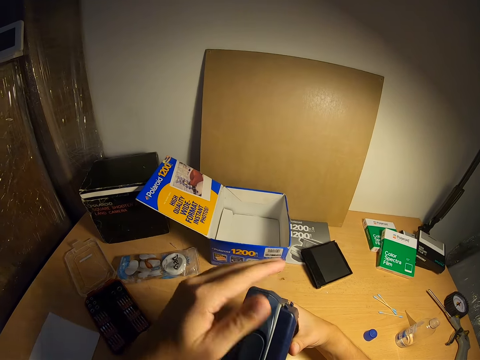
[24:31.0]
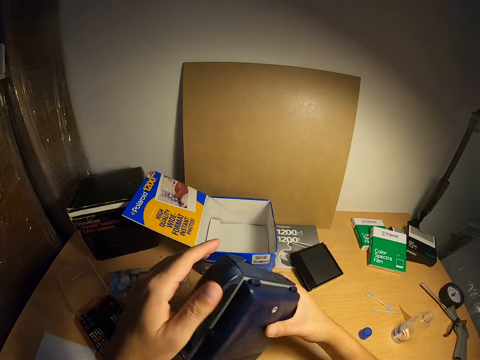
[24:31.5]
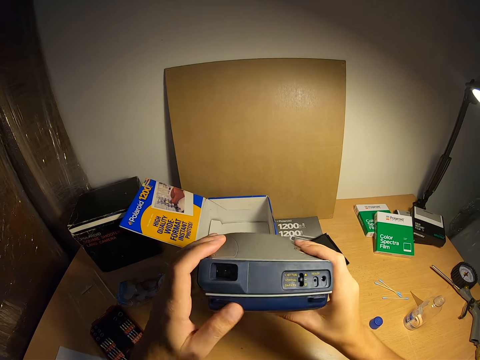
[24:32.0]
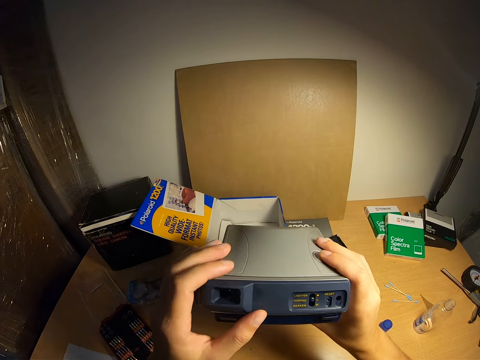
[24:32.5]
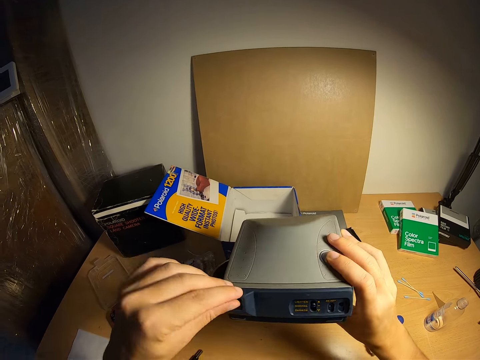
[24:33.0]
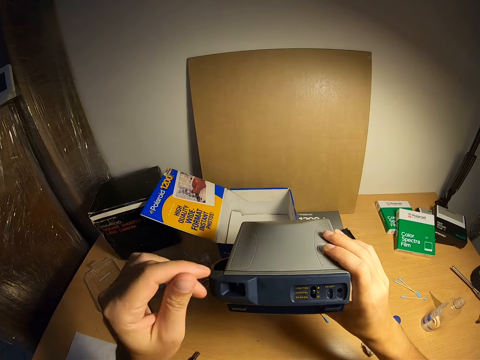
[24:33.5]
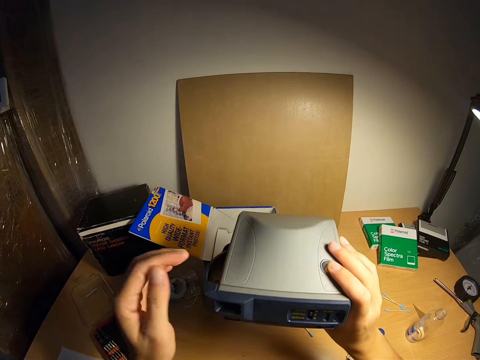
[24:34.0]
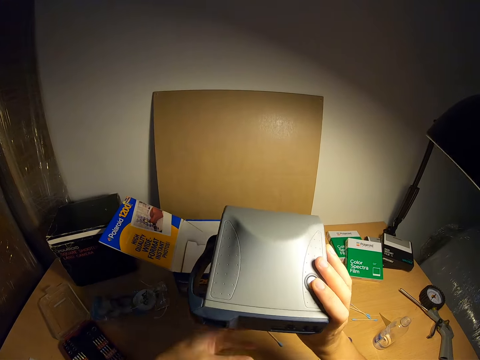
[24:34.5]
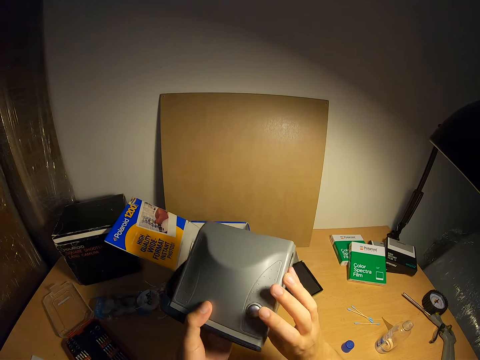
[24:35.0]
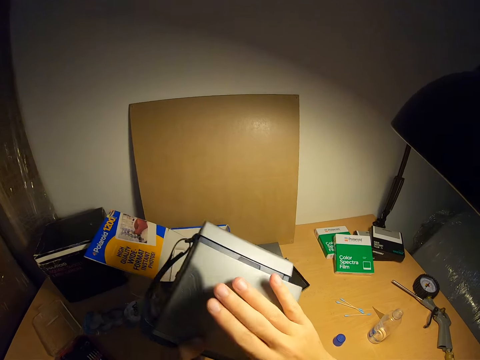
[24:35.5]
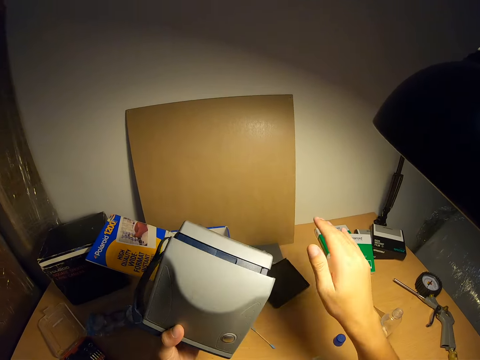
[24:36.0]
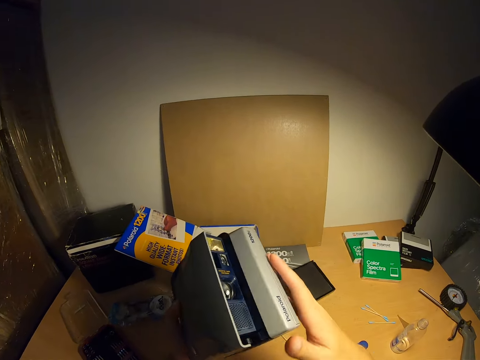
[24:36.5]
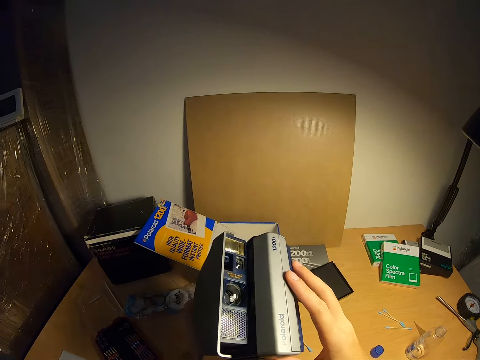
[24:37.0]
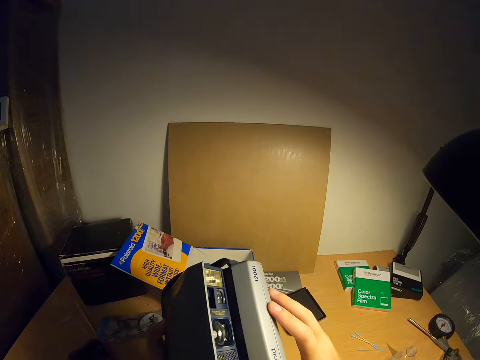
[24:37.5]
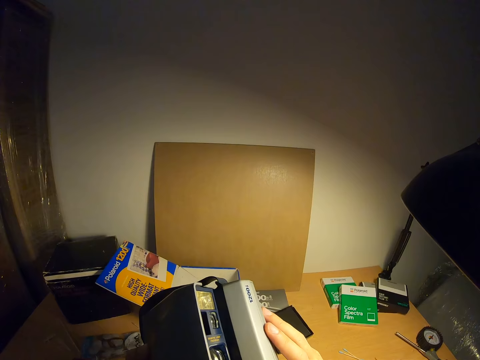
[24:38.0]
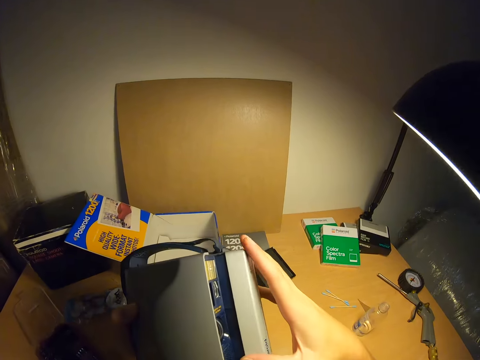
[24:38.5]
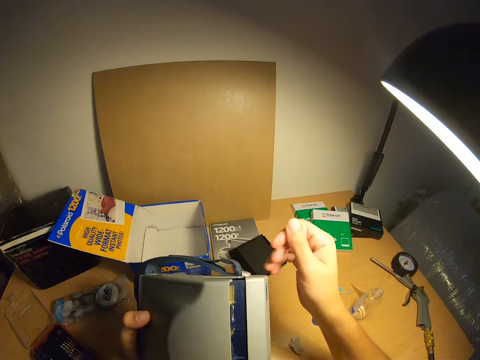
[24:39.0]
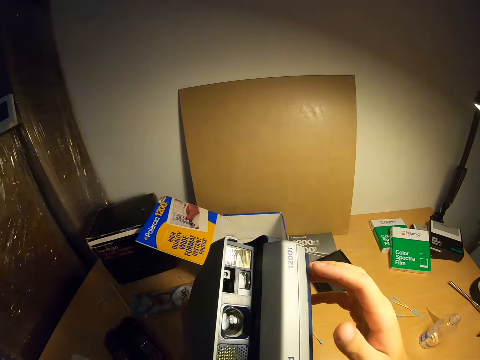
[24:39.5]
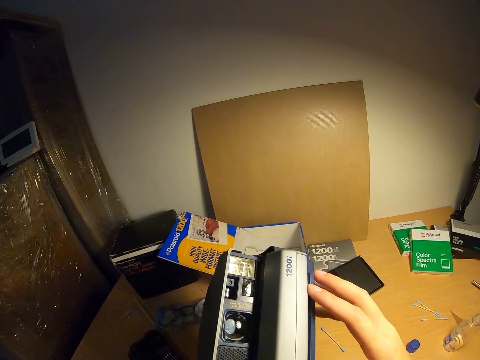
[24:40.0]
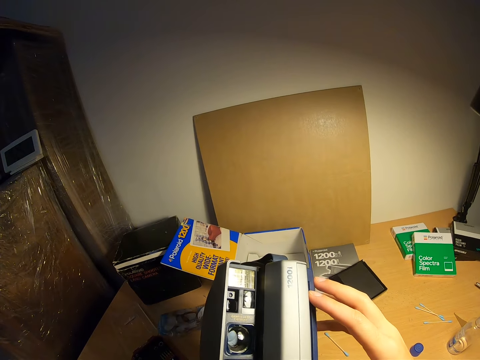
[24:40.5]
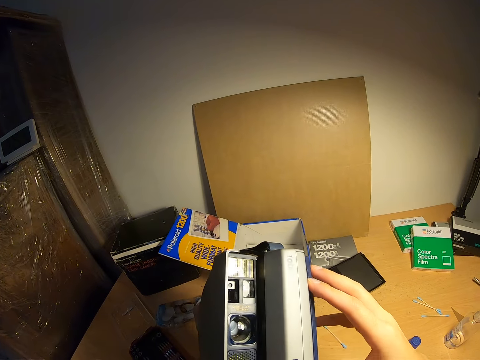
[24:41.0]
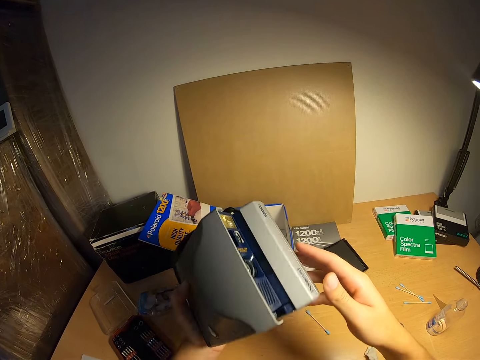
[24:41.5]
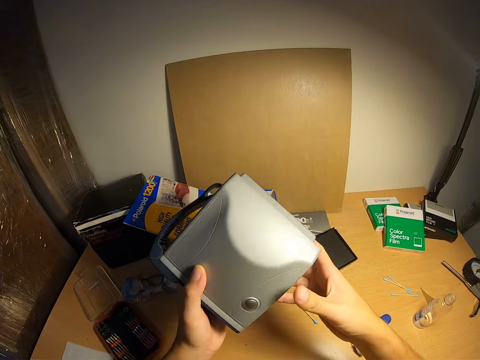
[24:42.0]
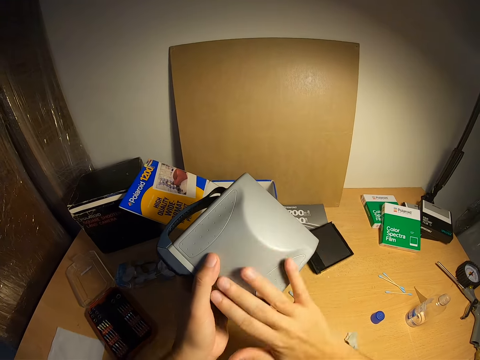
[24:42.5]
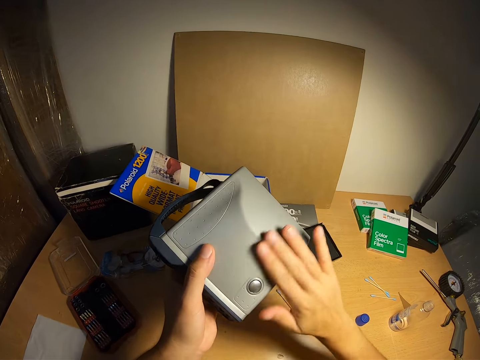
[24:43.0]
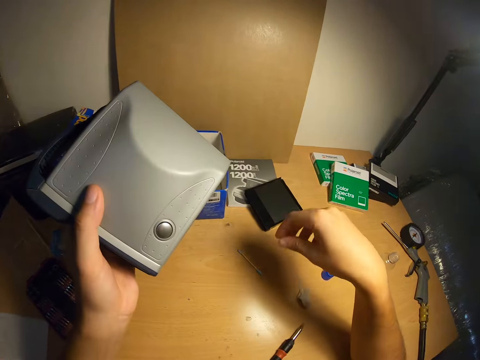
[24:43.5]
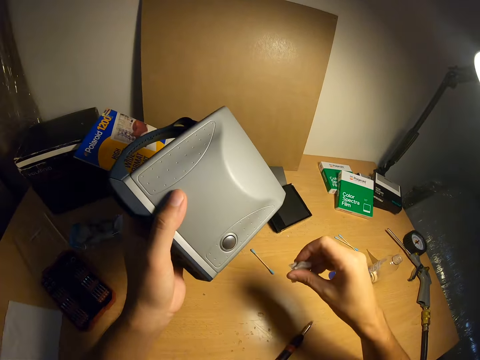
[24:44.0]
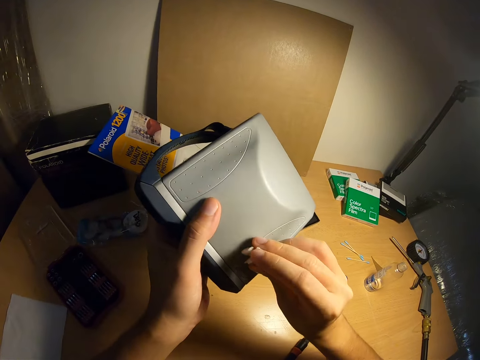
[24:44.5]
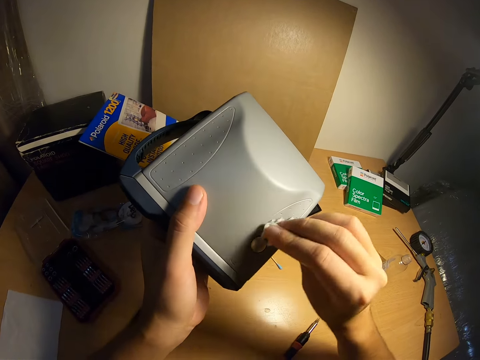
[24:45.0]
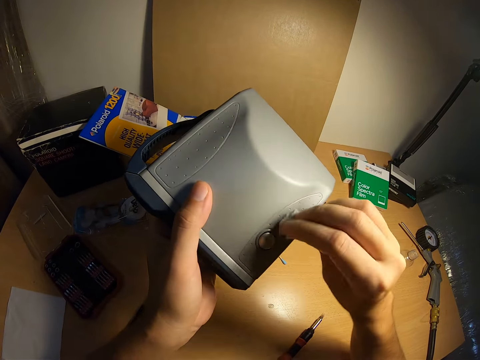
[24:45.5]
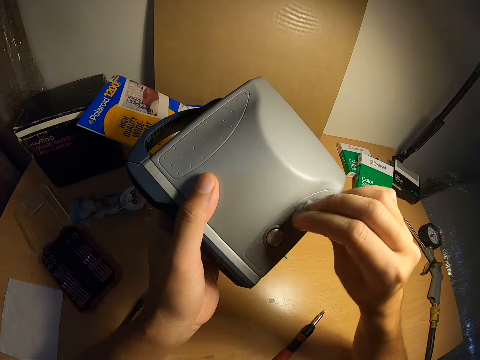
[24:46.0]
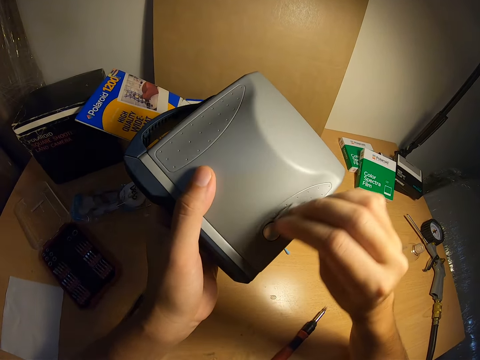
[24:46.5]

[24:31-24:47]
The camera wearer wipes the camera with his hand. He holds the camera with two hands. He dusts off the camera with his right hand. He holds the camera with two hands and blows air into the camera. He holds the camera with two hands. He wipes the camera with his hand. He picks up the cotton wool or piece of cloth from the table. He holds the camera with one hand. He cleans the camera with the cotton wool.

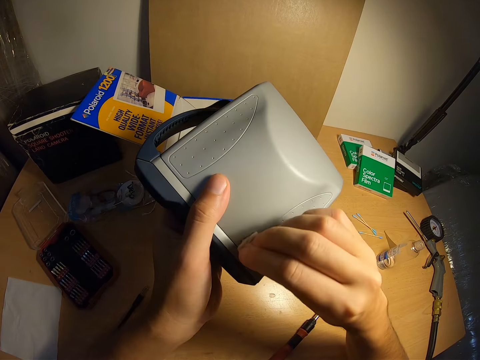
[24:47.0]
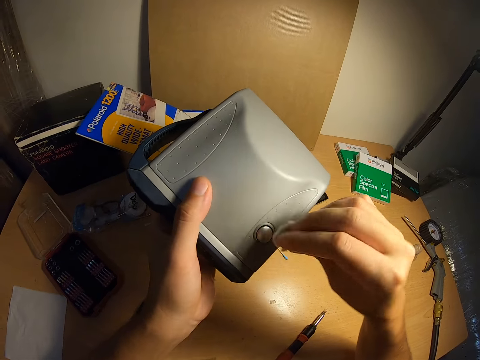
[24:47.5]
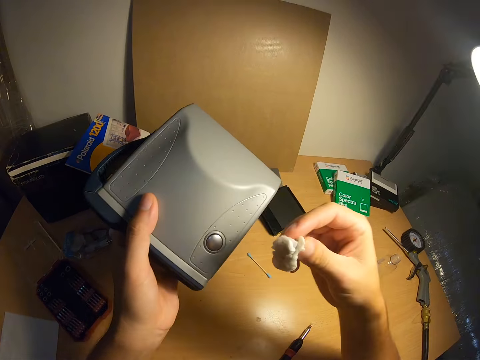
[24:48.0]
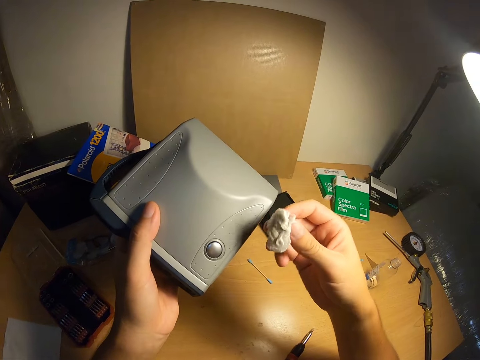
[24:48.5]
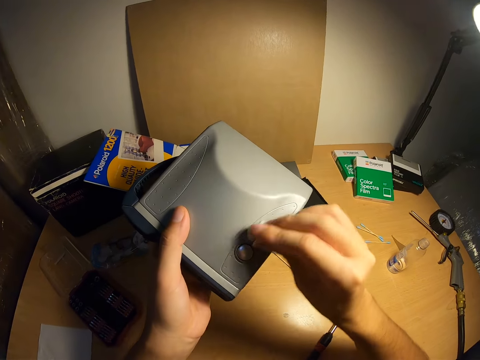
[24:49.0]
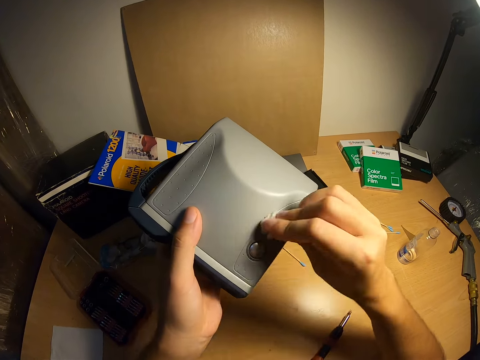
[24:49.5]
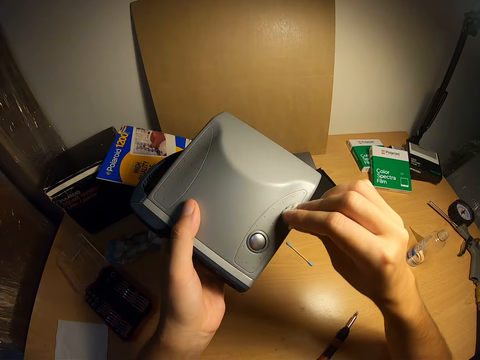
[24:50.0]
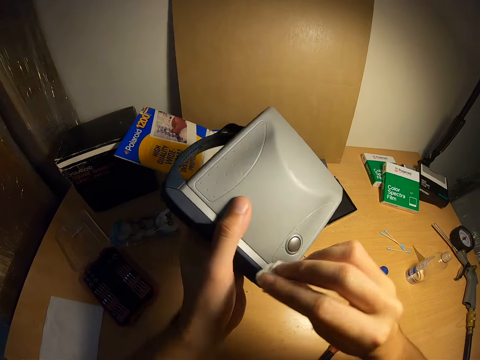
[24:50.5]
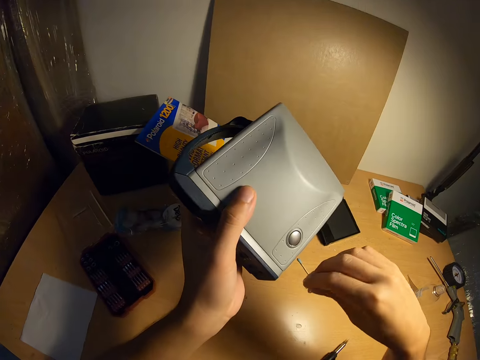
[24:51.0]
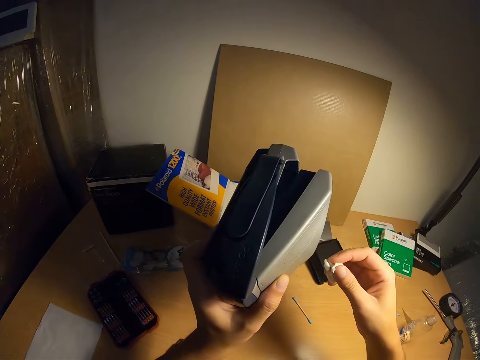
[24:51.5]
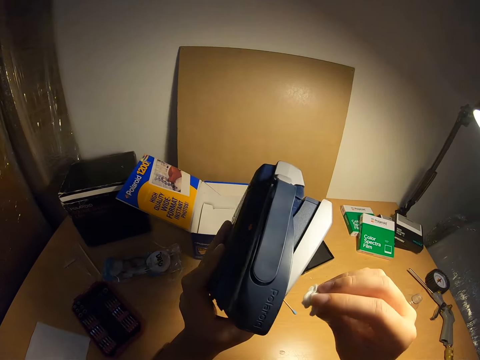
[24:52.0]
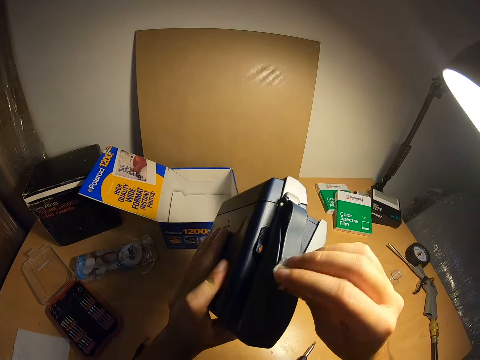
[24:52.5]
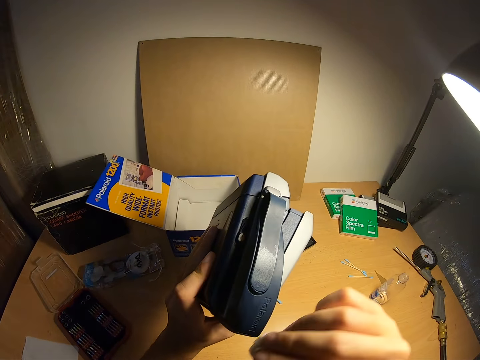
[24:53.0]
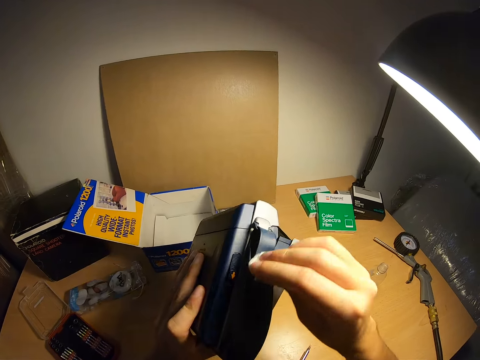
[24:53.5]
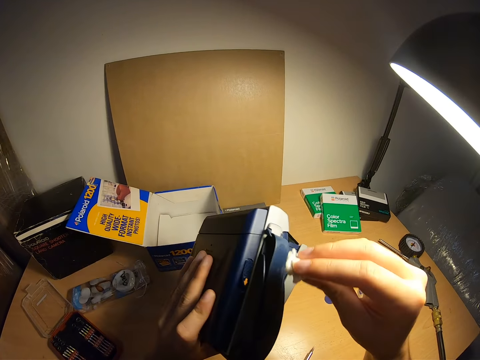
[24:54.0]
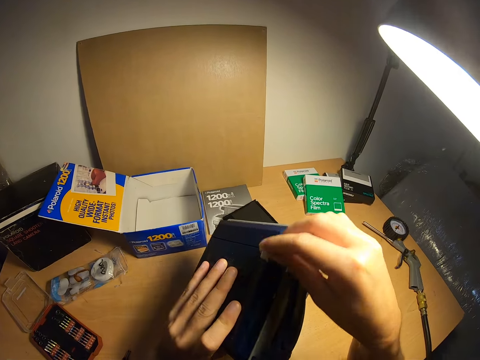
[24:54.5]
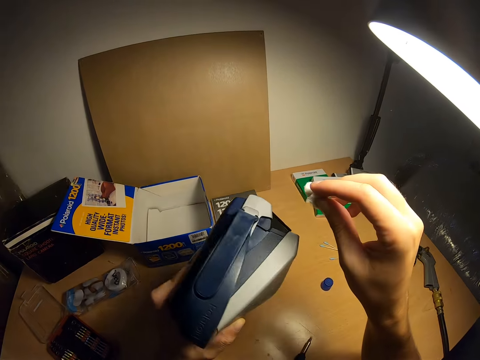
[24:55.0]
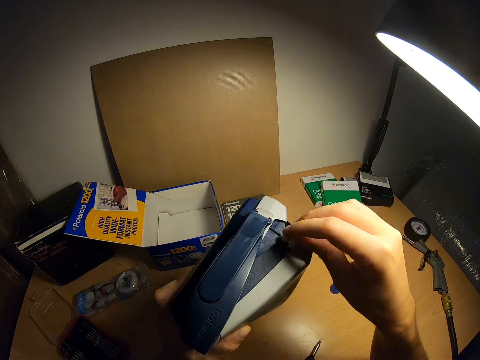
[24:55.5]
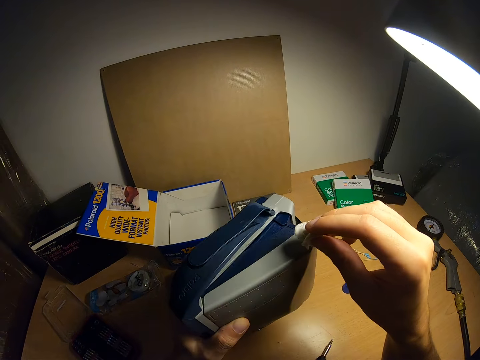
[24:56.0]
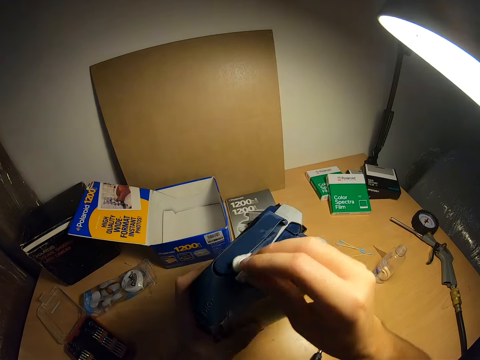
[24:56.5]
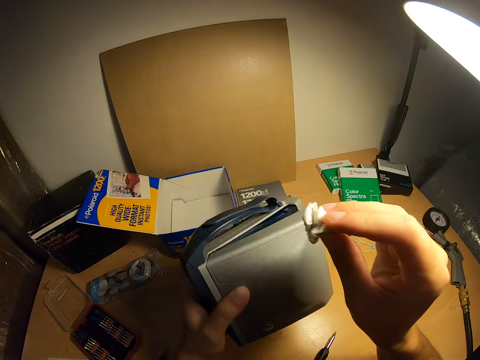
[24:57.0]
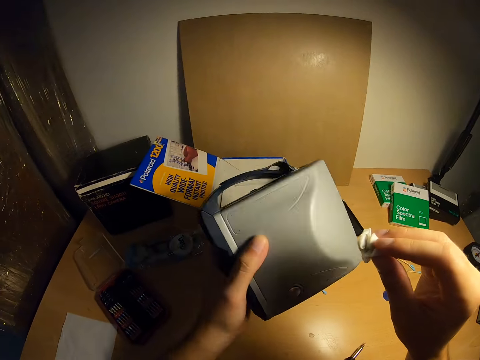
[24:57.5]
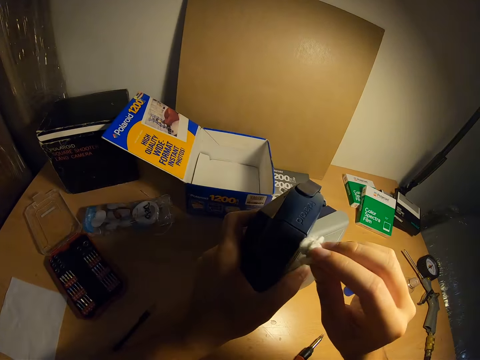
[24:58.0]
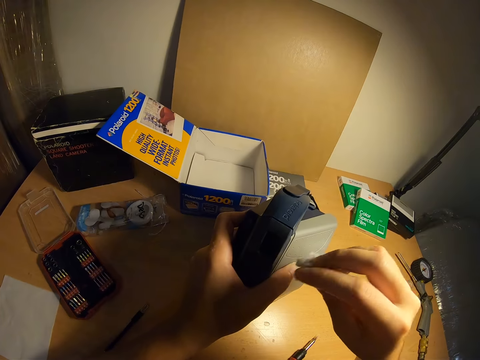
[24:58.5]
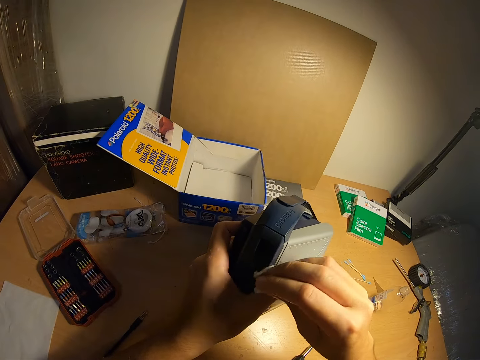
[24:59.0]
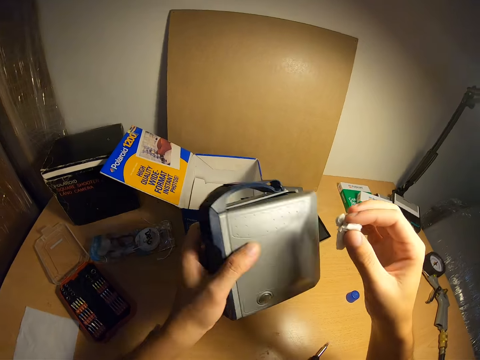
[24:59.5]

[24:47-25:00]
The camera wearer holds the piece of cloth. They wipe the camera. They hold the piece of cloth. They wipe the camera. They hold the piece of cloth. They wipe the camera.
